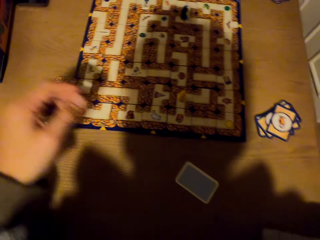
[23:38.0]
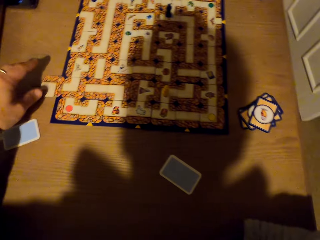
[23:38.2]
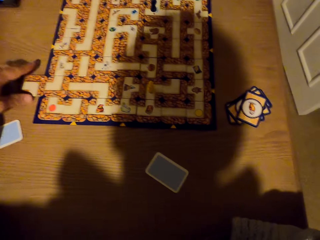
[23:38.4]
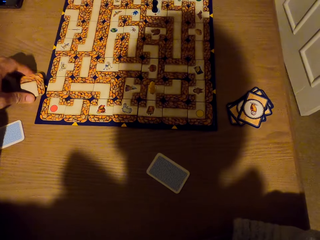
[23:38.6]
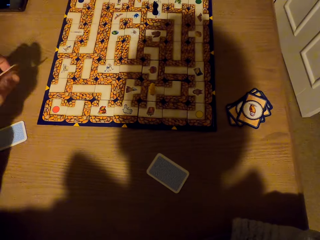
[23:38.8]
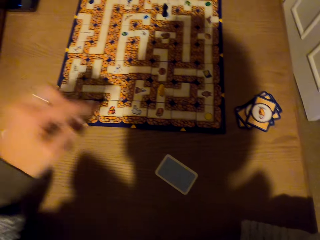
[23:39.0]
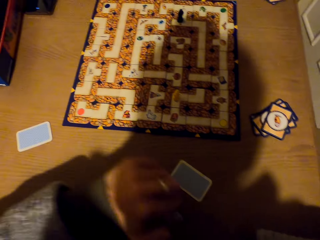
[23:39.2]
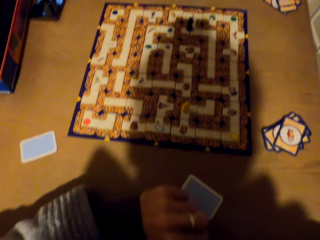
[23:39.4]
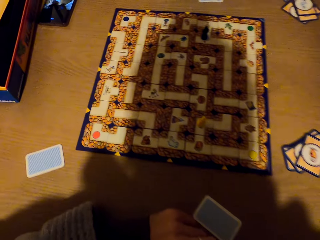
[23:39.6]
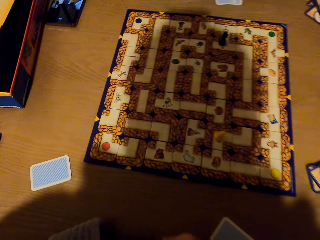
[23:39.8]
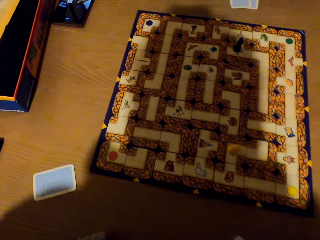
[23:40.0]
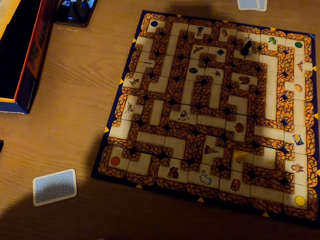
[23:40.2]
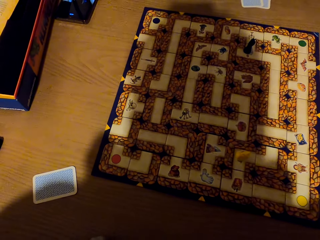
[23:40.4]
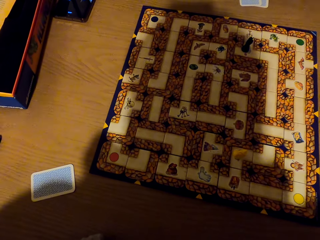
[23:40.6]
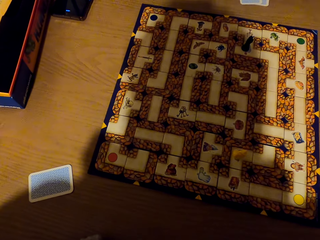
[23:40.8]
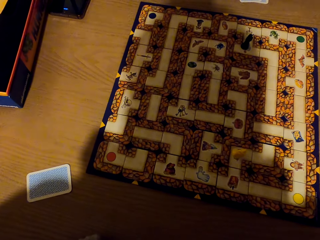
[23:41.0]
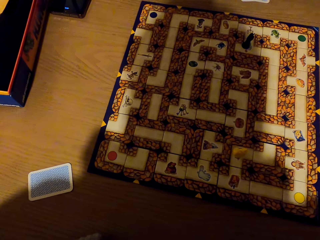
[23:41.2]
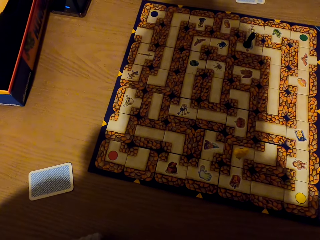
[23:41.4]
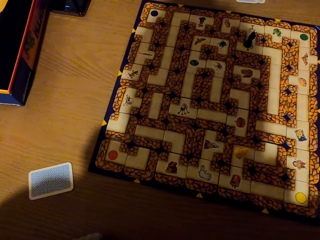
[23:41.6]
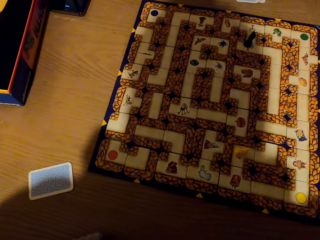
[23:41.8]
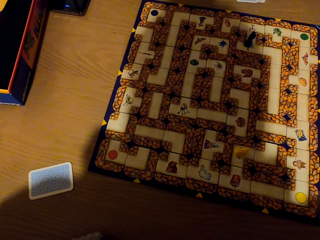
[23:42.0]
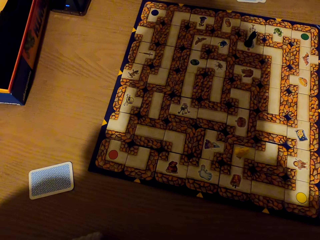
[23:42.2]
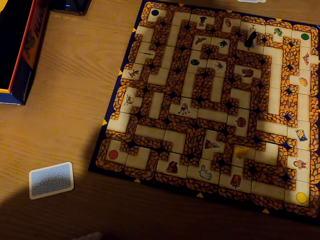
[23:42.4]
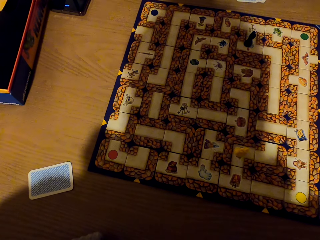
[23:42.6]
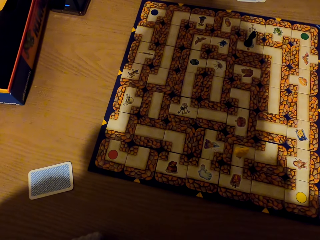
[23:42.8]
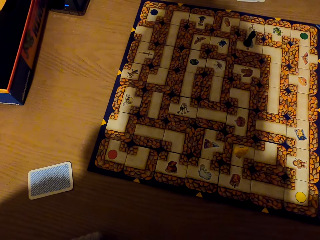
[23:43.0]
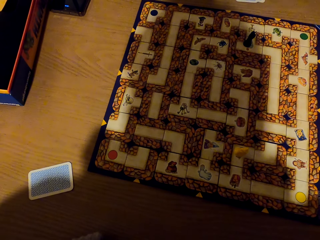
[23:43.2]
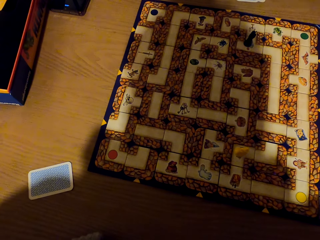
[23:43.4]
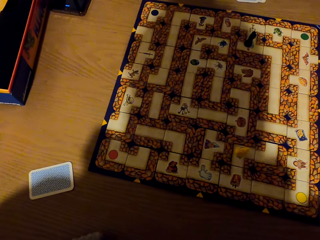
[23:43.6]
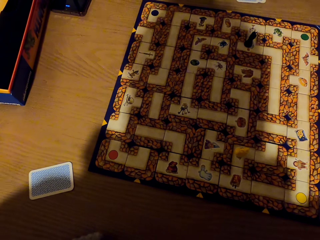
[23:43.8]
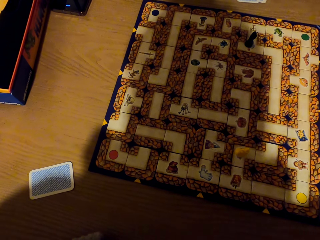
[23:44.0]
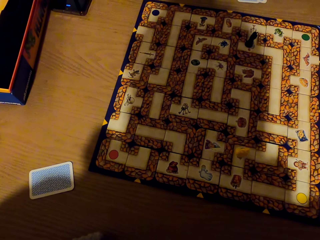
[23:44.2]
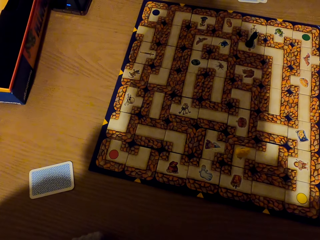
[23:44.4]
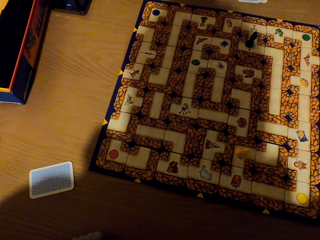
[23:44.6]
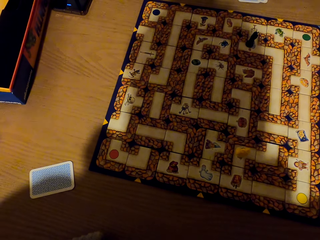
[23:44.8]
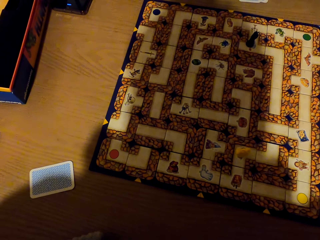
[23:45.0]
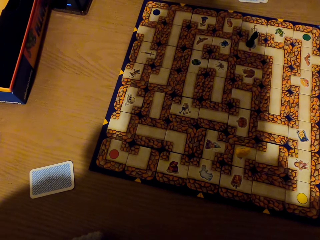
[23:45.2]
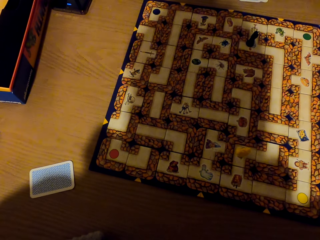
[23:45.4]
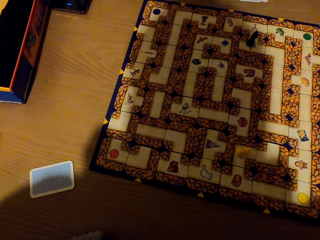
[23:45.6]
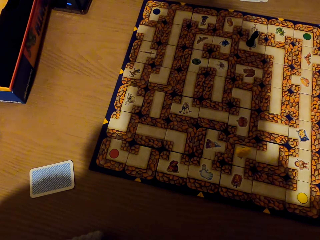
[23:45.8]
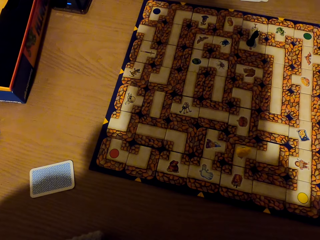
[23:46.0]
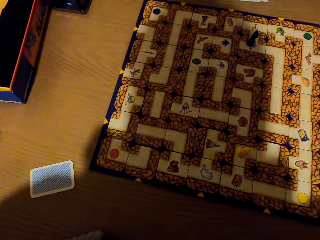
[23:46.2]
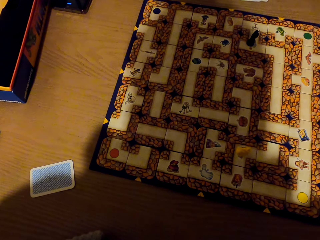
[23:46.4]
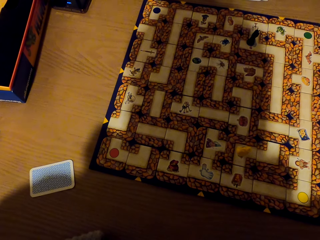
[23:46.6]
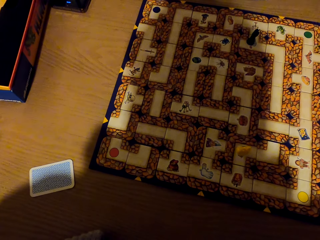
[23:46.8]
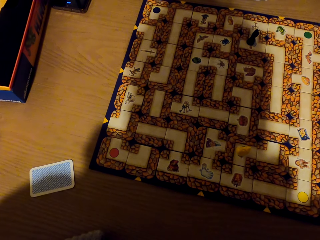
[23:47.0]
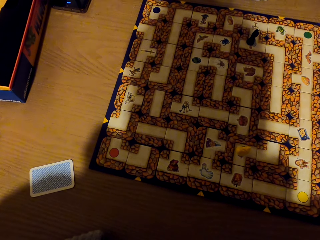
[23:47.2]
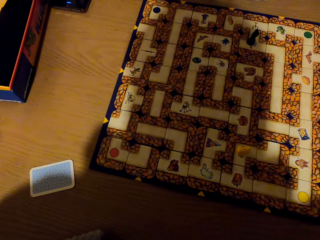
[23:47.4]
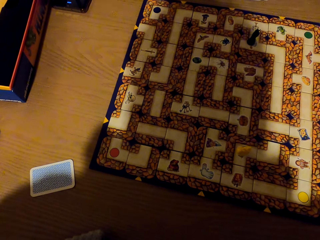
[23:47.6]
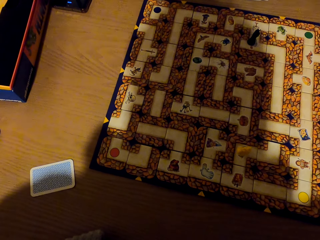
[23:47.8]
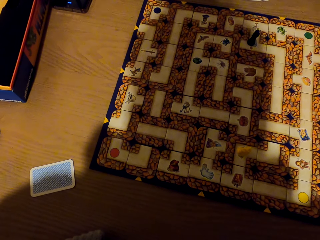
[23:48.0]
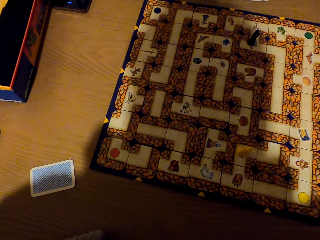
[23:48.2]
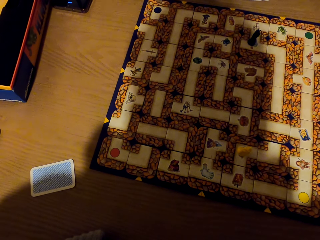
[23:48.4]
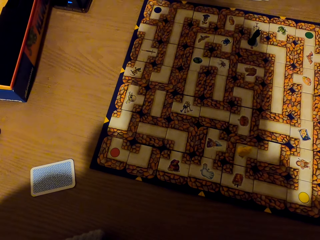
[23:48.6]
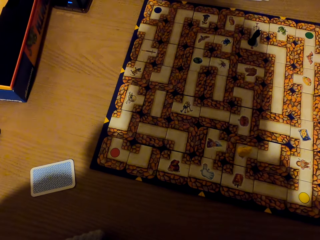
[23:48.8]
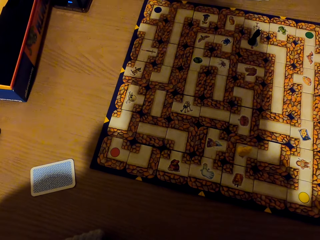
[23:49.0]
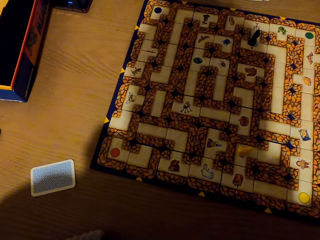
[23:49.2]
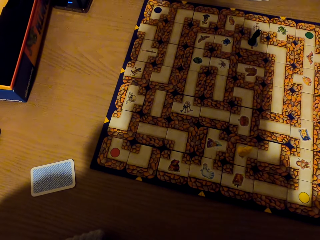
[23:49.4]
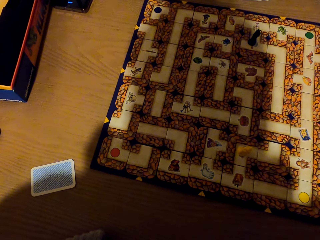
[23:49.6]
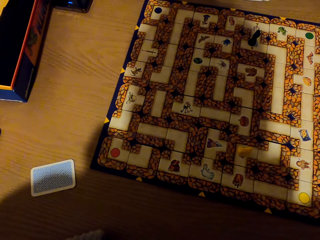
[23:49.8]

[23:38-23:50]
The camera wearer holds a chess card. They pick the card from the labyrinth board with left hand. They drop the chess card on the table.

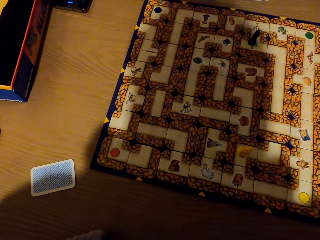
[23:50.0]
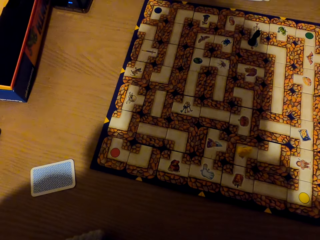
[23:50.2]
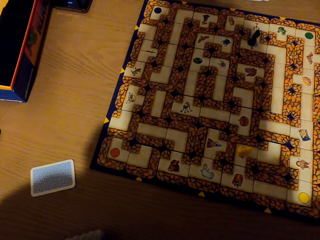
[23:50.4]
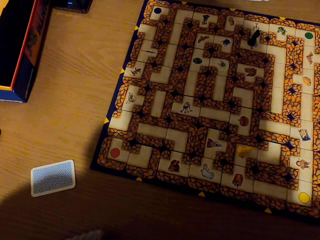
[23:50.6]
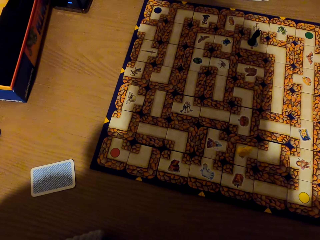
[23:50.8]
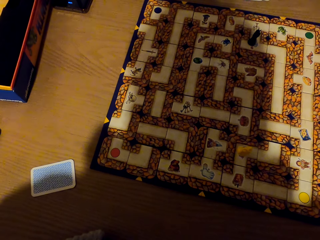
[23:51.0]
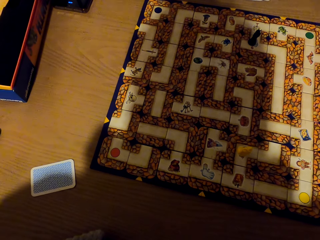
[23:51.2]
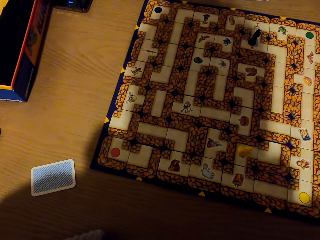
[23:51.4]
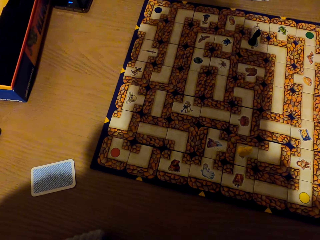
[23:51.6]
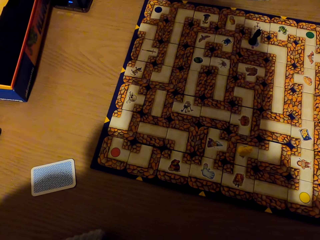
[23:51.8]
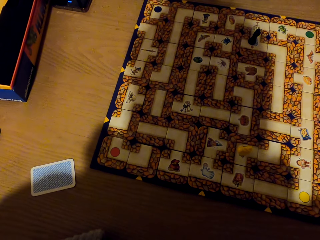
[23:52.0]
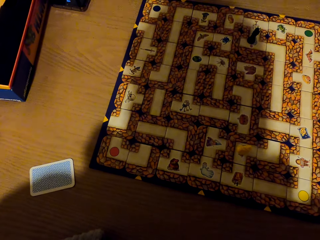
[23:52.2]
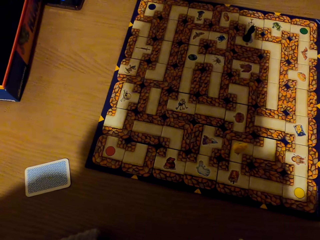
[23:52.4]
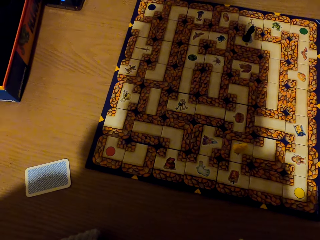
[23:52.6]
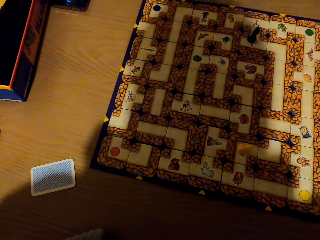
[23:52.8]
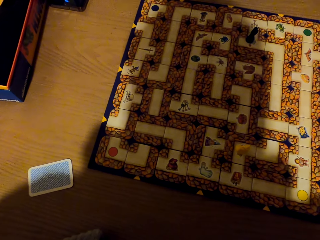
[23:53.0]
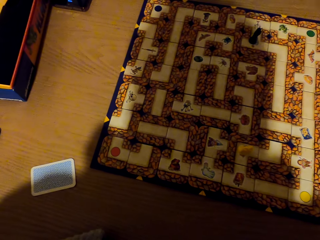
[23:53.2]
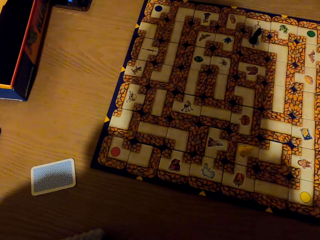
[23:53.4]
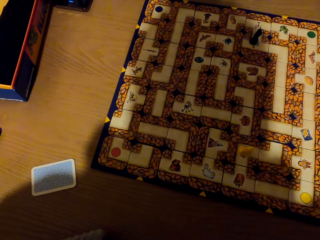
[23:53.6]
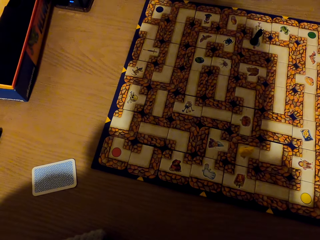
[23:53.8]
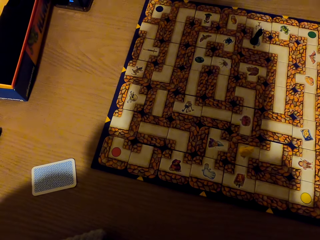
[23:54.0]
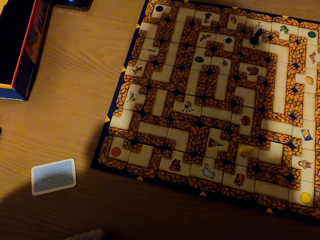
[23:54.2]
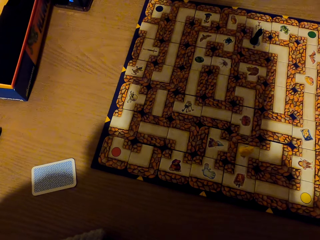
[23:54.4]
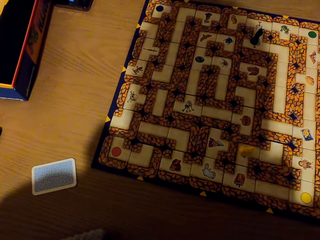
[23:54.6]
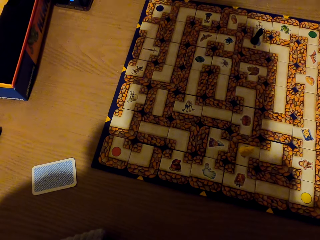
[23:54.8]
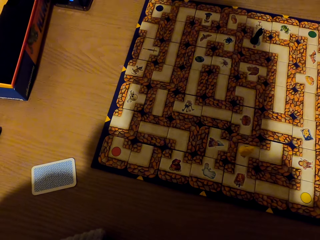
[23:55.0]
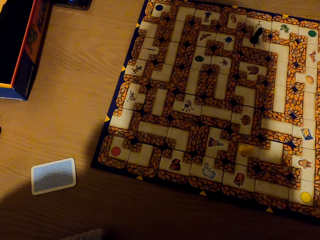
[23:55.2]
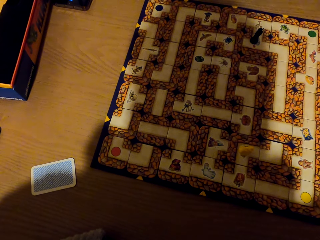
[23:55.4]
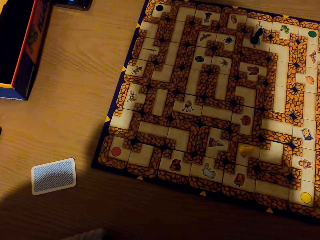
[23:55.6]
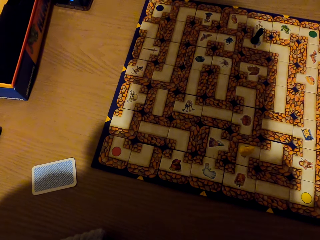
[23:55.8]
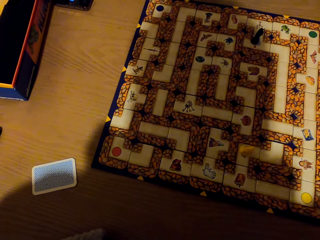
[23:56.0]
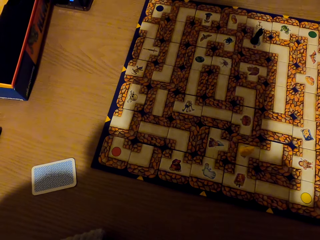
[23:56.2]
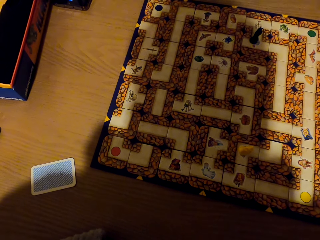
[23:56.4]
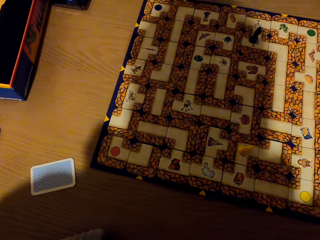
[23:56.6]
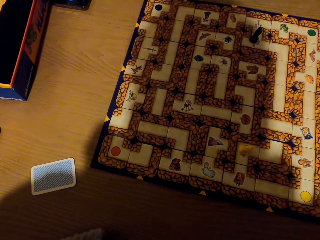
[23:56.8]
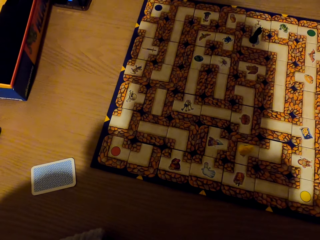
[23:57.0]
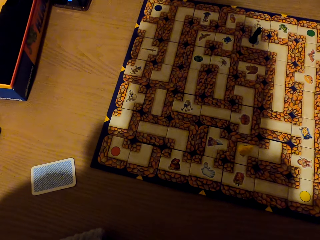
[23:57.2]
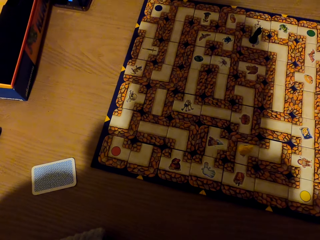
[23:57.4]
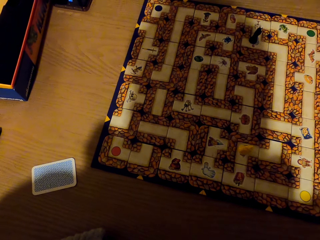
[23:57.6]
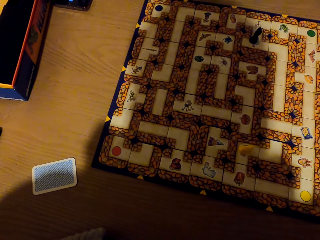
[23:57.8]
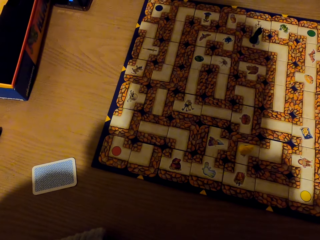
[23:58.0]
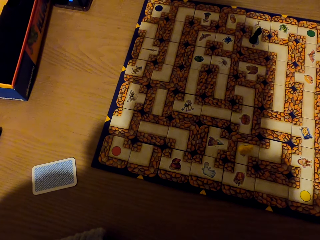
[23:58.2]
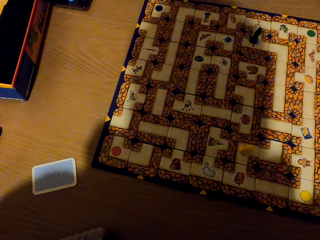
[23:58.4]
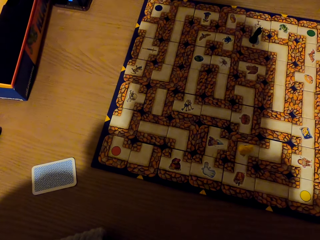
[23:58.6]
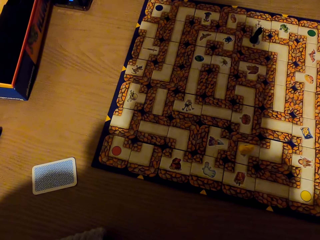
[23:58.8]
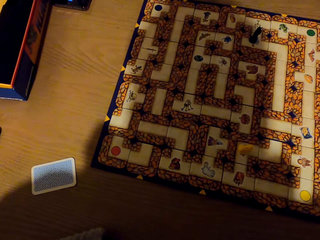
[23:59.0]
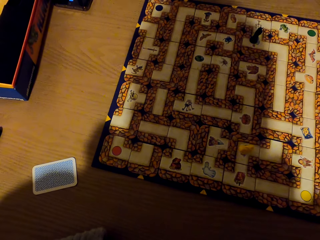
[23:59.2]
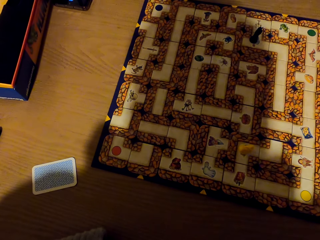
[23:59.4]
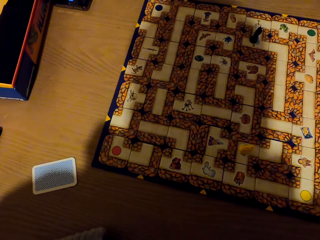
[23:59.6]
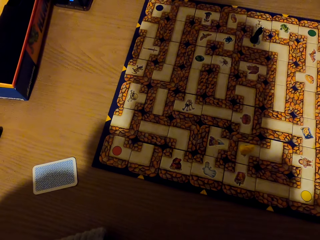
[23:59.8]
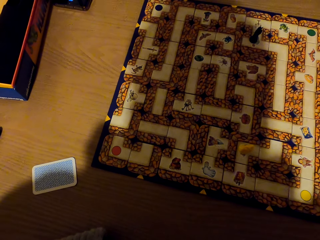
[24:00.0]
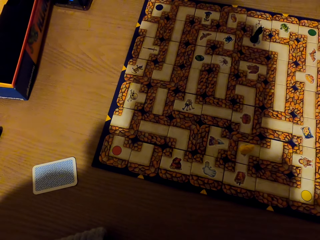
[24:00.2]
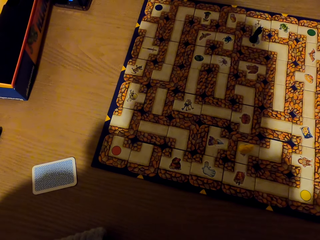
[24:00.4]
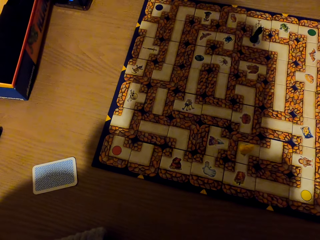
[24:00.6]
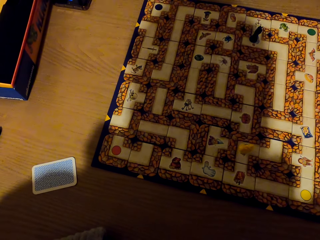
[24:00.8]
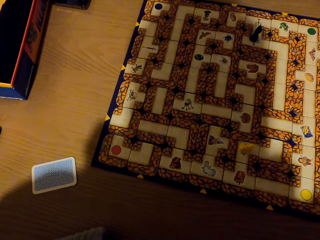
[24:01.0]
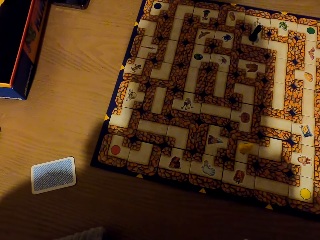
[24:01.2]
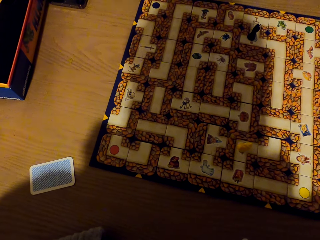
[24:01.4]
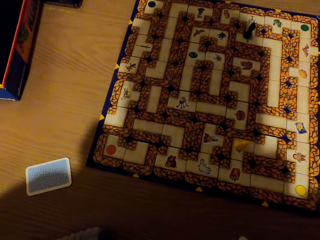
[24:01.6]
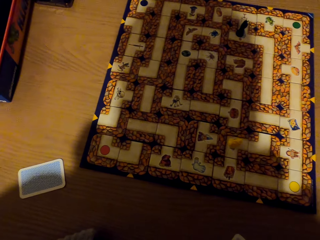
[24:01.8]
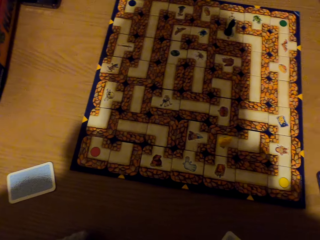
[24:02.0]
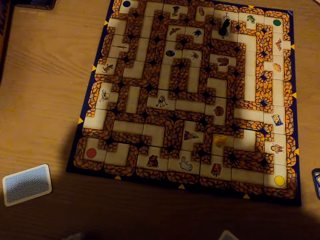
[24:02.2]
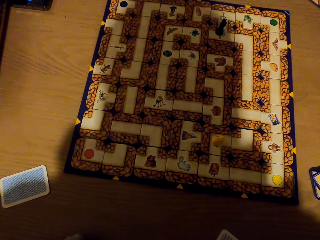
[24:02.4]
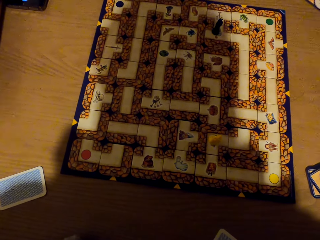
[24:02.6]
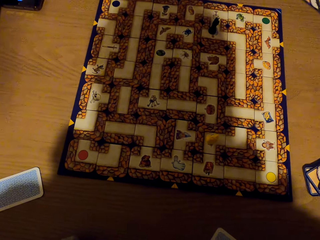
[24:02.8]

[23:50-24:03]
The camera wearer stares at the chess board.
